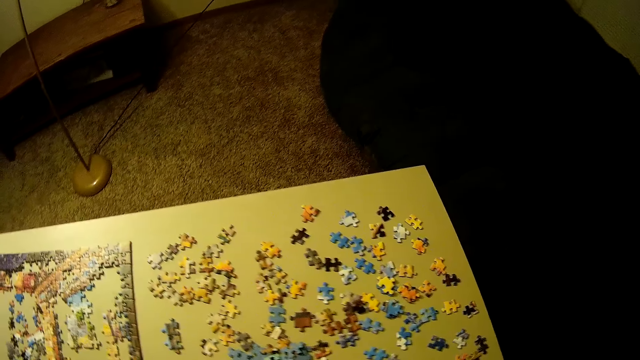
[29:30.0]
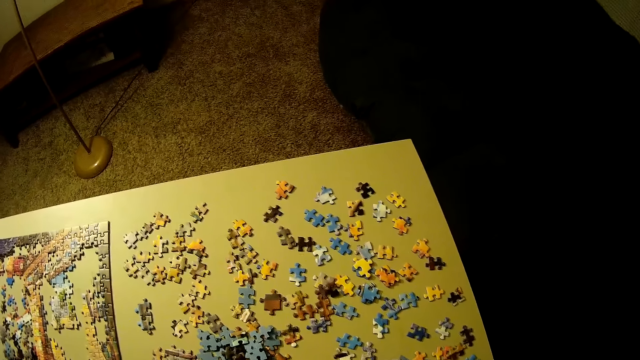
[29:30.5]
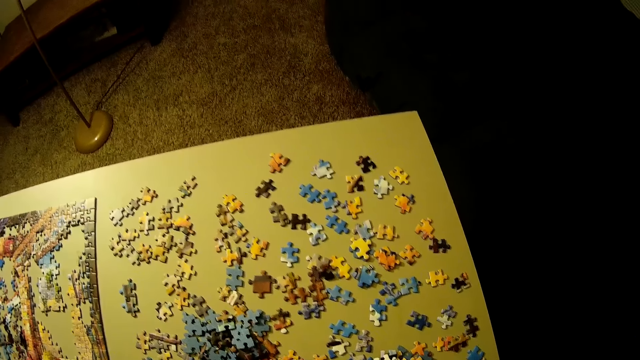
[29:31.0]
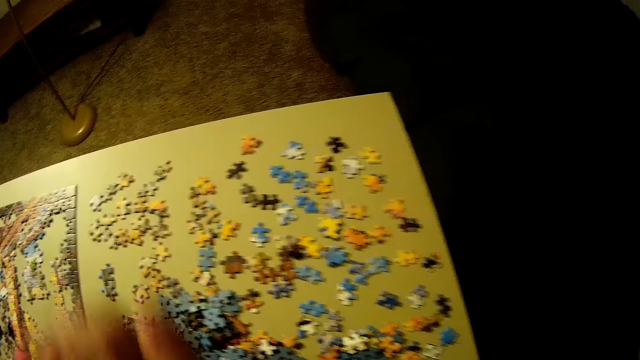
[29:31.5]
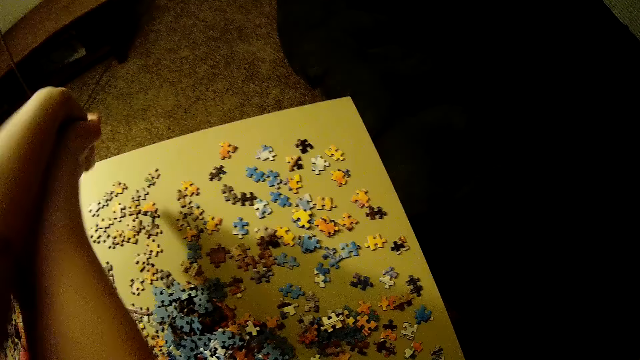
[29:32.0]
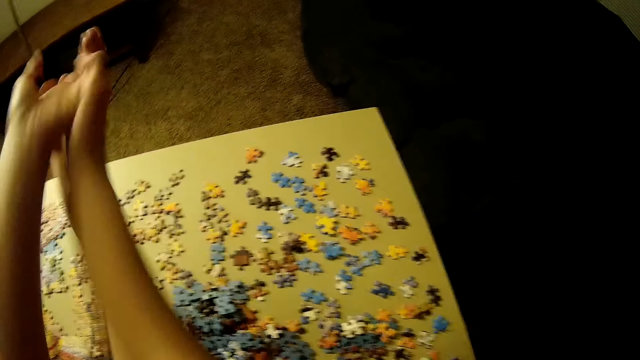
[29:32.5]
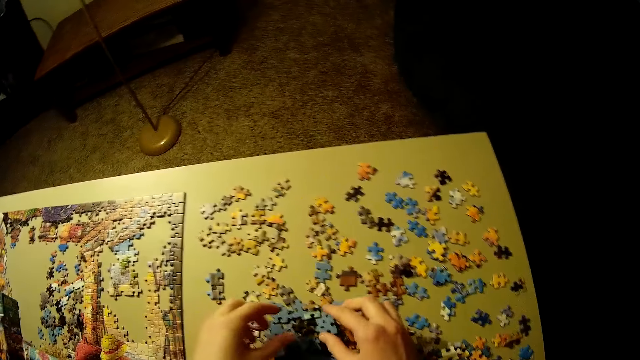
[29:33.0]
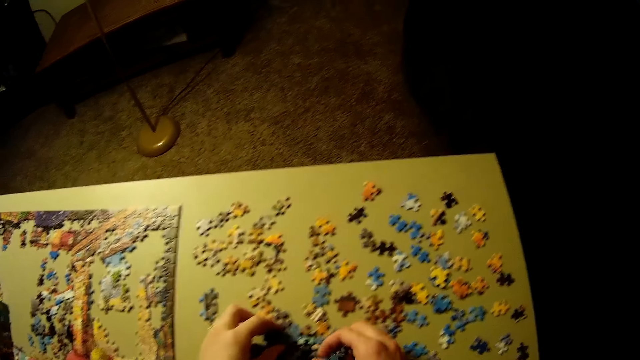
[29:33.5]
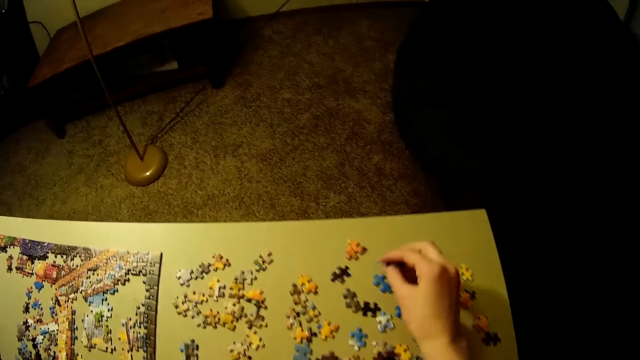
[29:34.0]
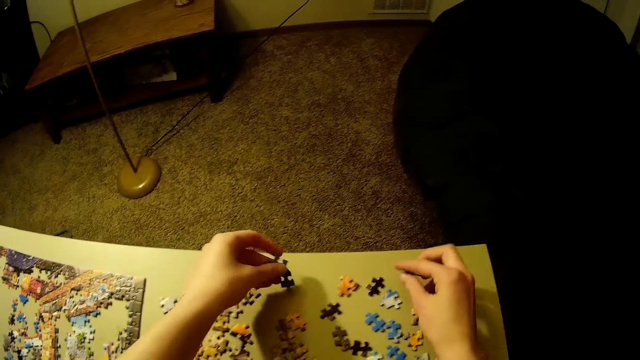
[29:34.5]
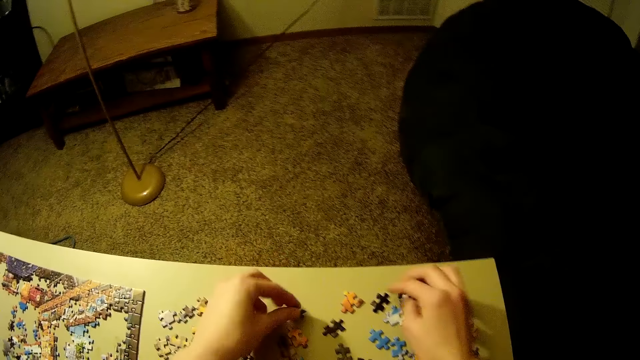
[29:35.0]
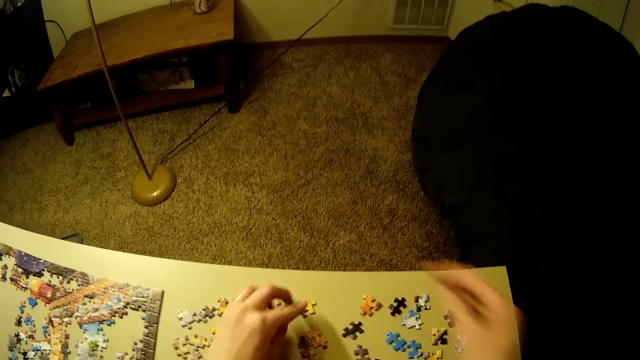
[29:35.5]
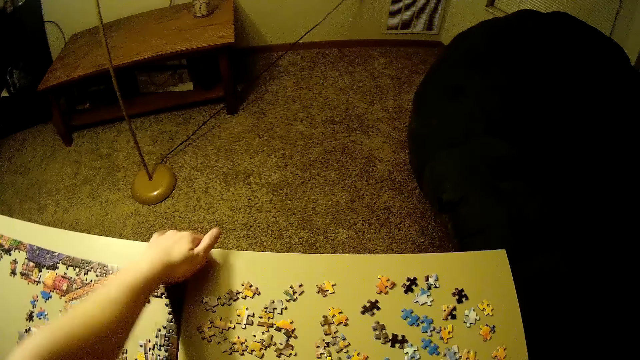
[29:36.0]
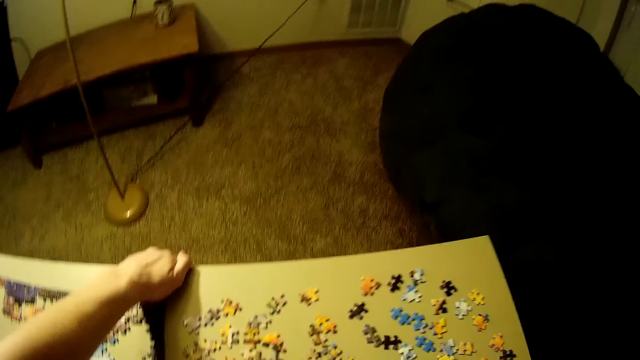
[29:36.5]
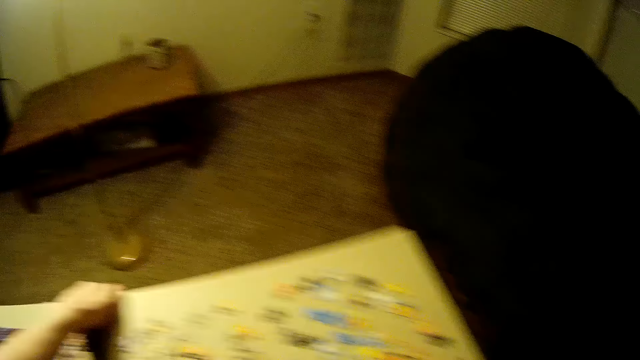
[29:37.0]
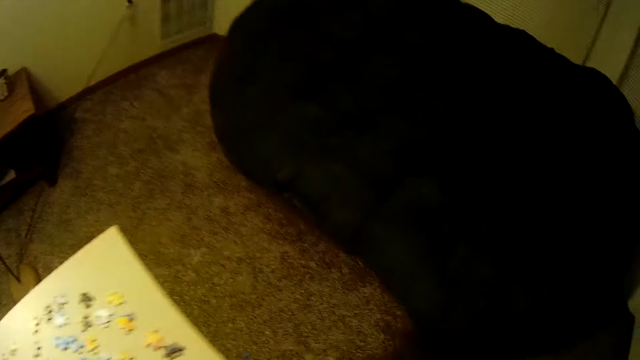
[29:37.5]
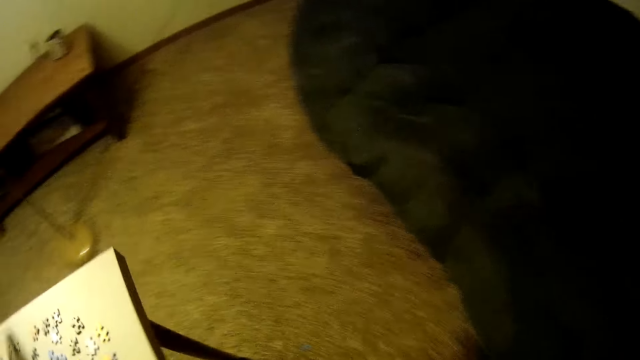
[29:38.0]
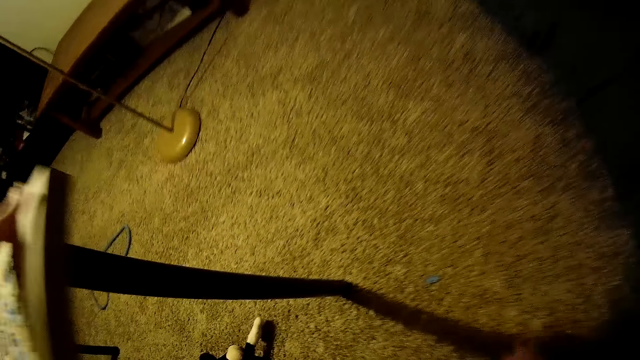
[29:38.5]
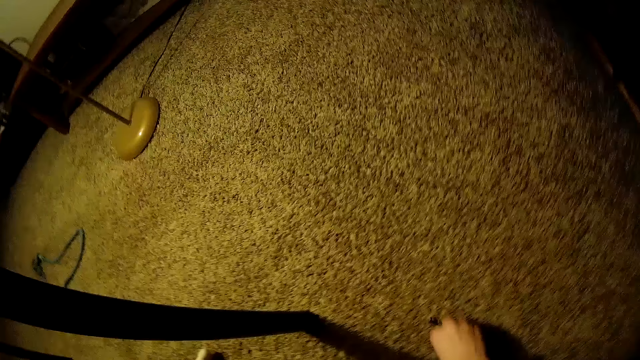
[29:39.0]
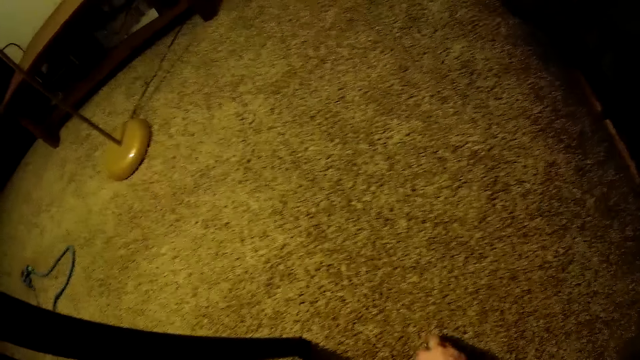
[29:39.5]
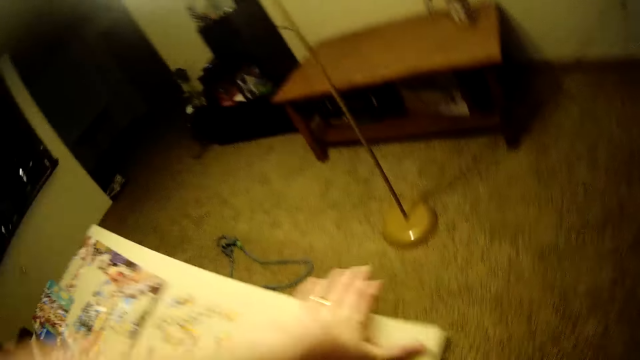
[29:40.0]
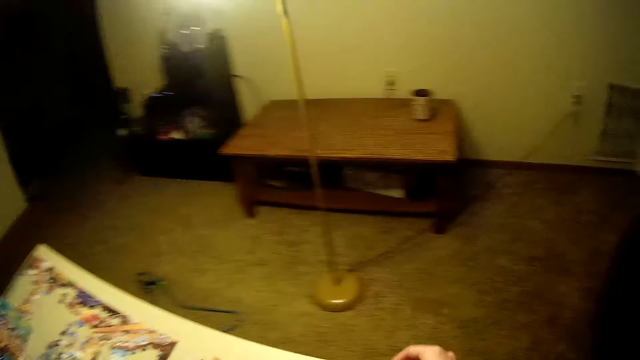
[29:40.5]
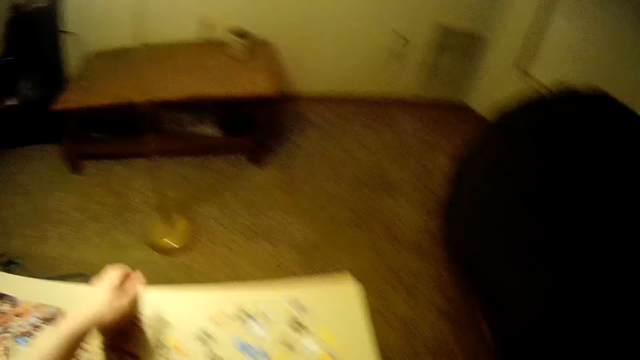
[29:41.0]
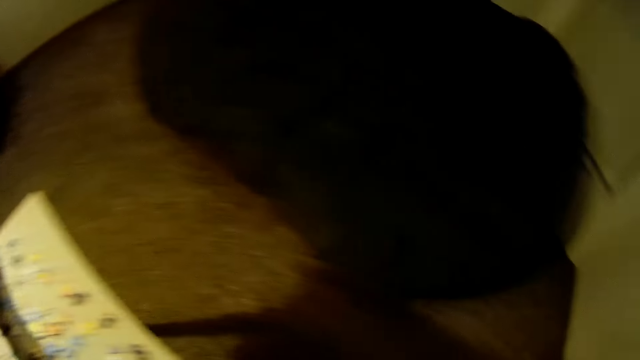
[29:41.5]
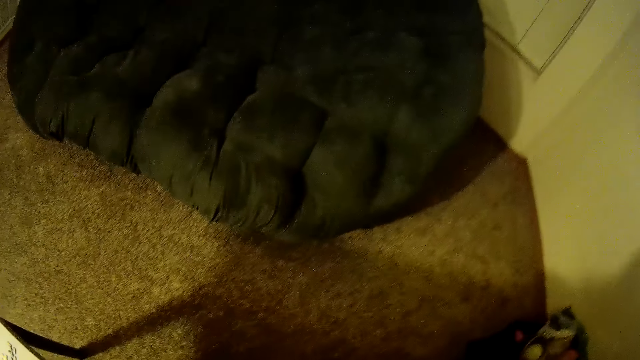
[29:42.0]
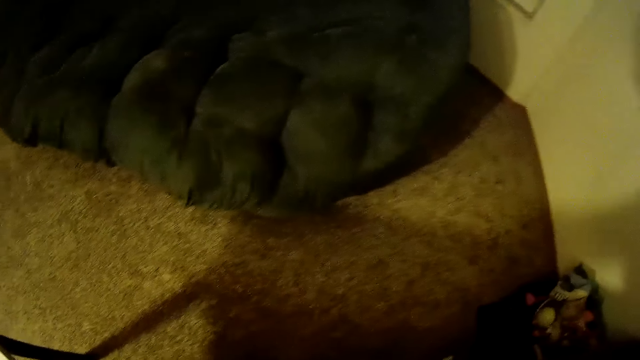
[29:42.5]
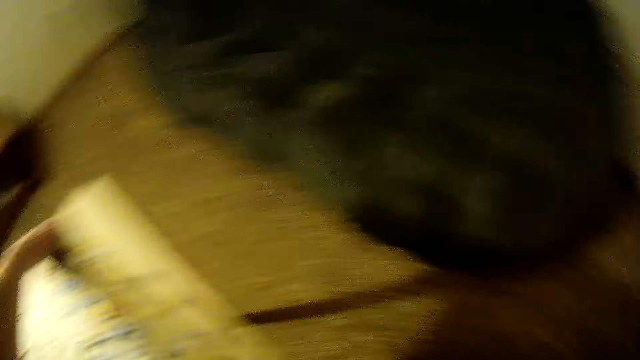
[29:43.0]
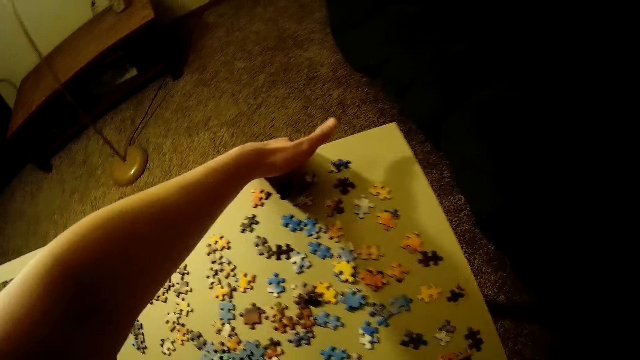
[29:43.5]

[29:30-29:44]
The camera wearer moves around the table. He stretches his hands. He picks the puzzle pieces. He adjusts the pieces of the puzzle on the table. He puts the puzzle pieces on the table. He drops a piece of the puzzle on the floor. He adjusts the table. He picks the puzzle piece on the floor. He places the piece of the puzzle on the table. He adjusts the table.

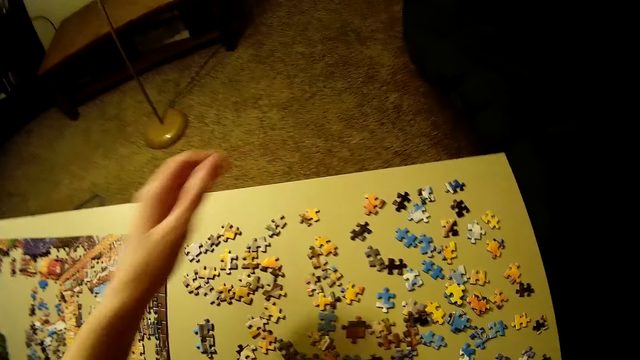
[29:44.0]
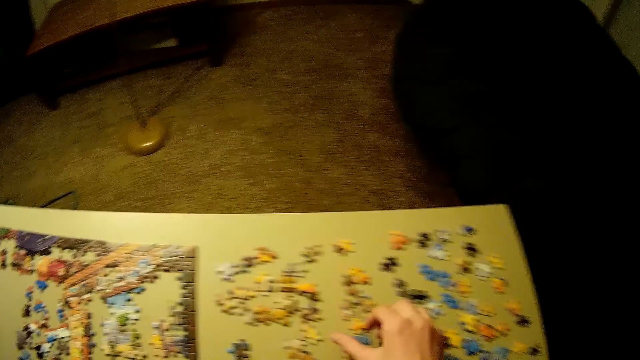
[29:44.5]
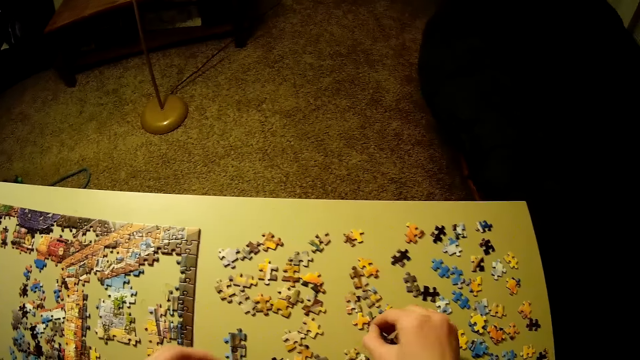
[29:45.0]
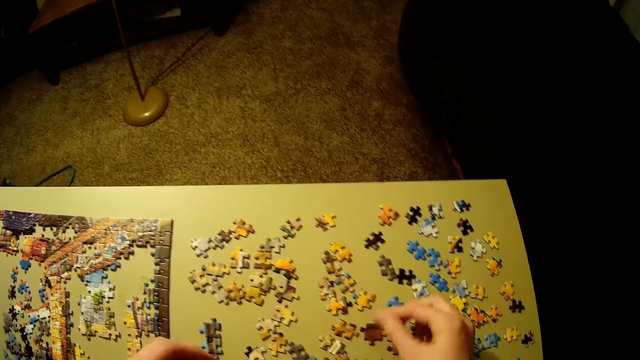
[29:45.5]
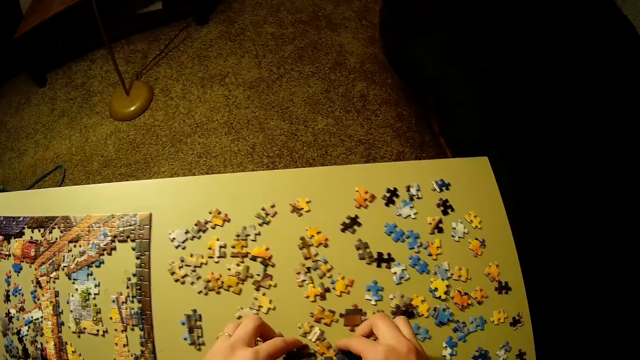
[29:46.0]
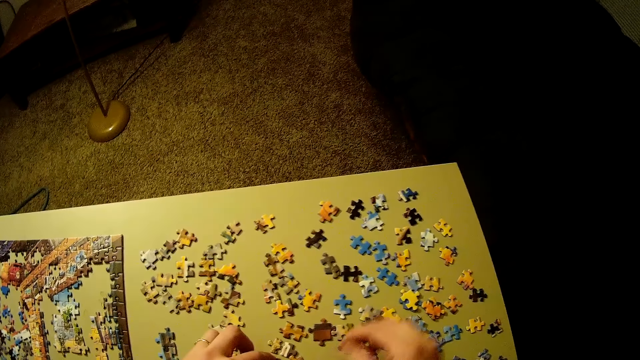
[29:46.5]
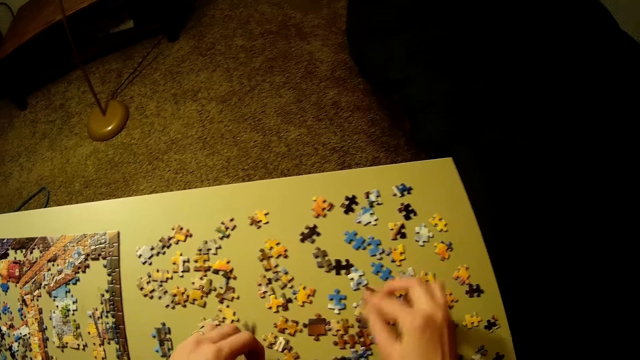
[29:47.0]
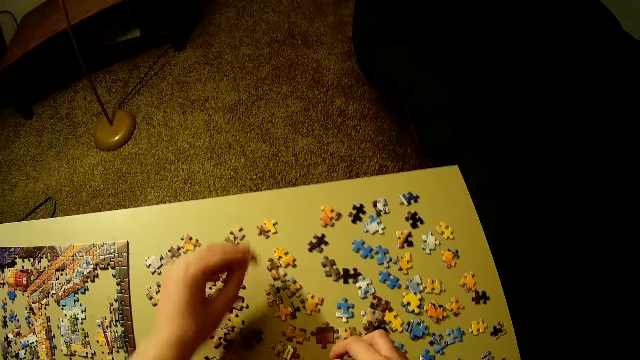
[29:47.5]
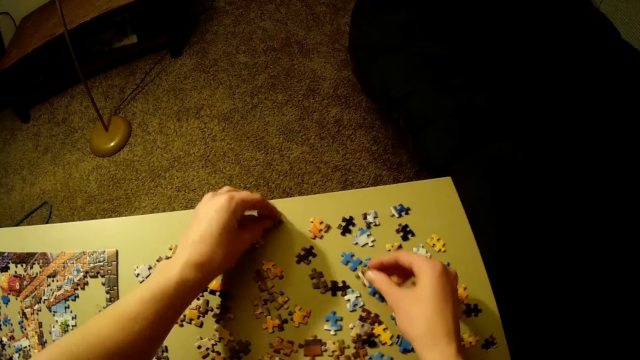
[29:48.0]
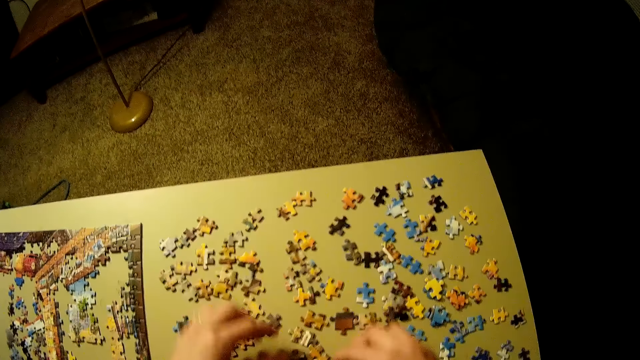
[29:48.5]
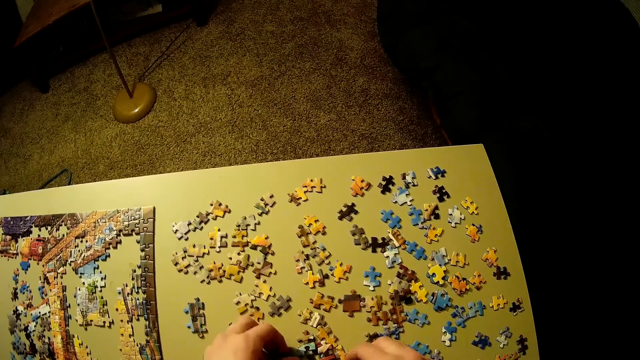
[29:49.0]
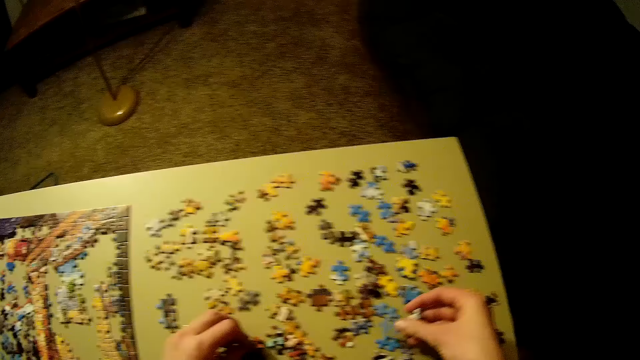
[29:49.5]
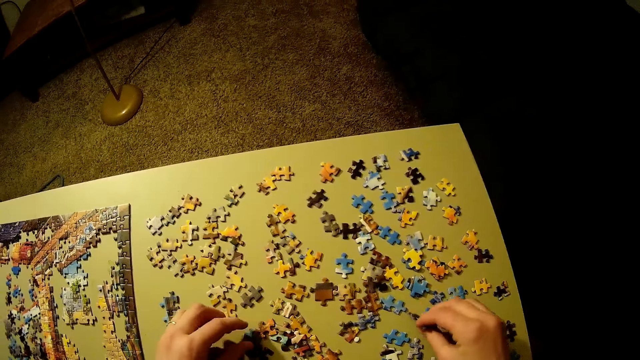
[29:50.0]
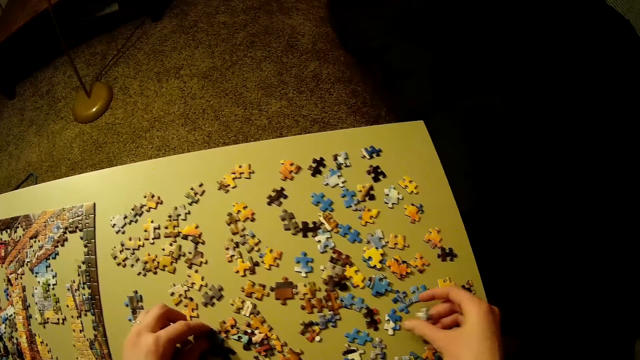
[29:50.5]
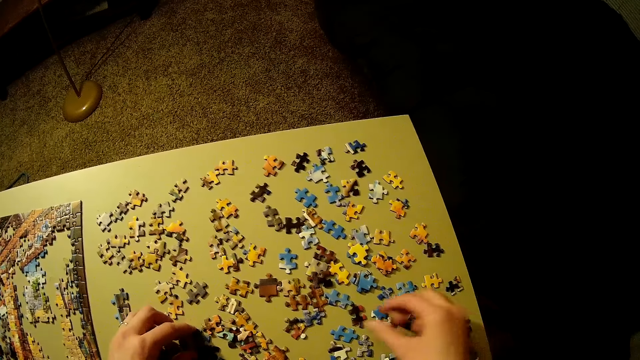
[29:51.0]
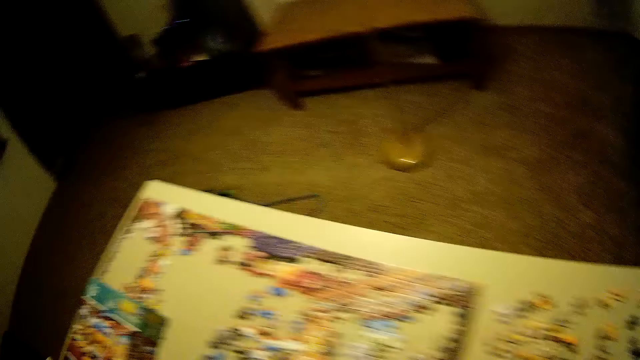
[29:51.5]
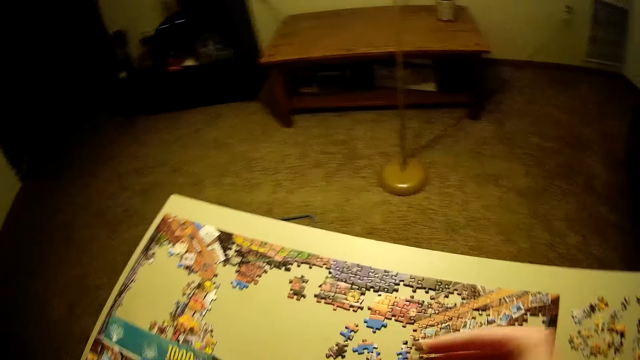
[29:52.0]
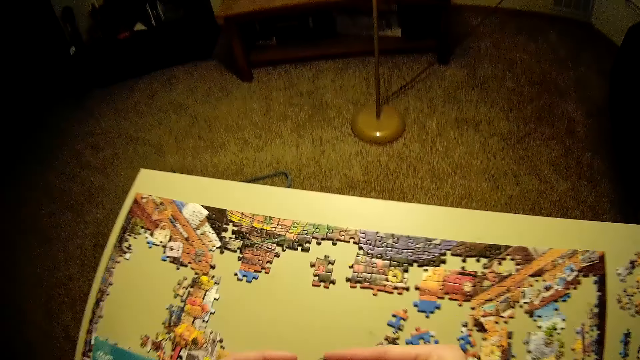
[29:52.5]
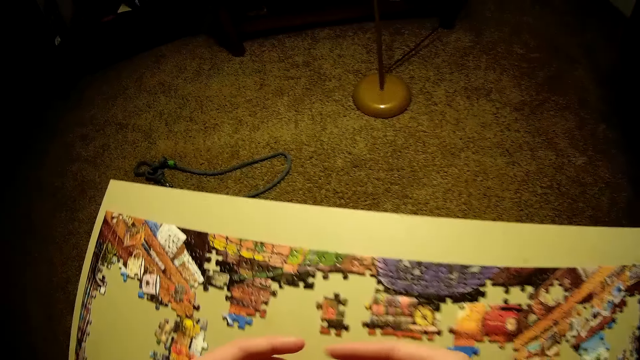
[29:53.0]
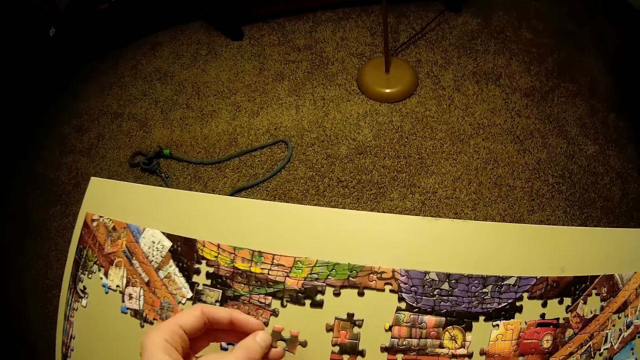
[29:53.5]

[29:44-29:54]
The camera wearer lifts his hand. He adjusts the pieces of the puzzle on the table. He picks the puzzle pieces. He puts the puzzle pieces on the table. He picks up another piece of the puzzle on the table.
